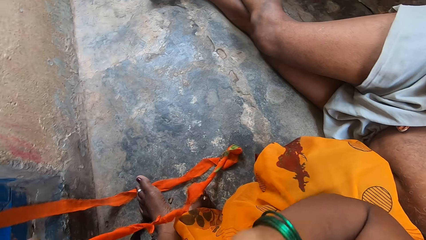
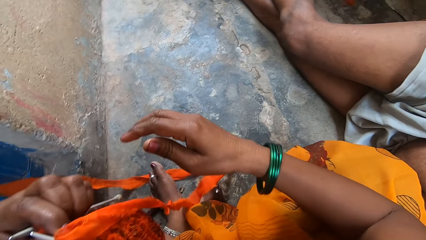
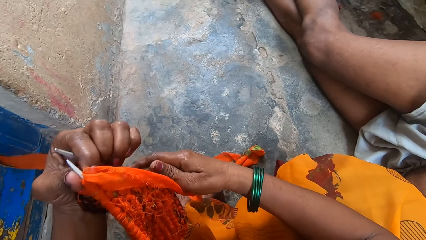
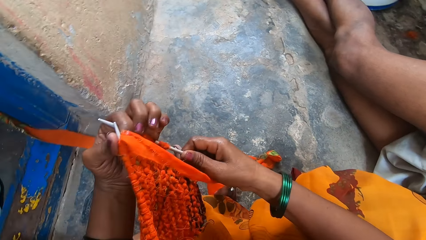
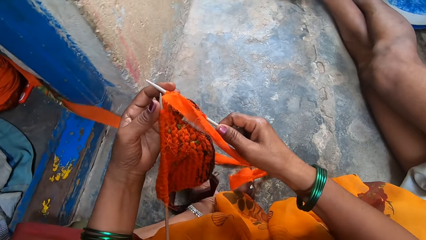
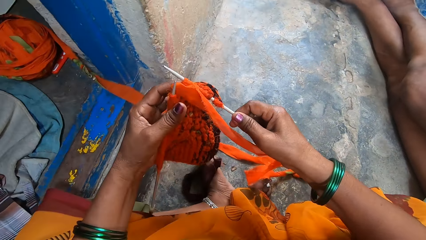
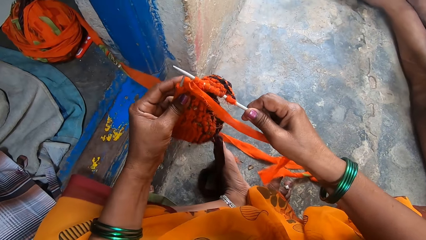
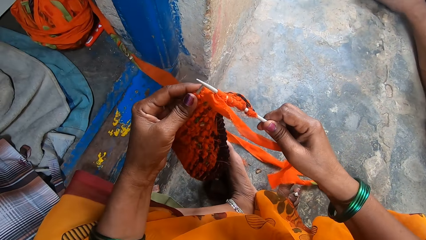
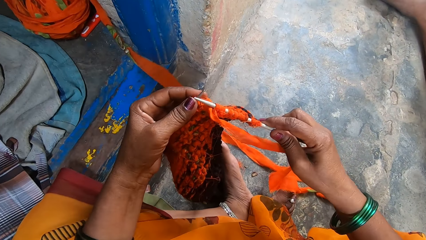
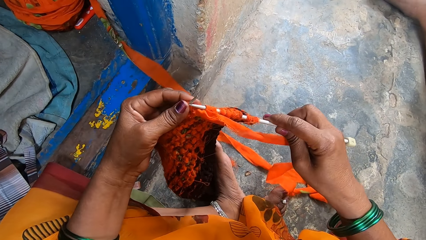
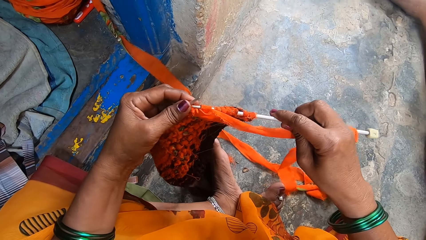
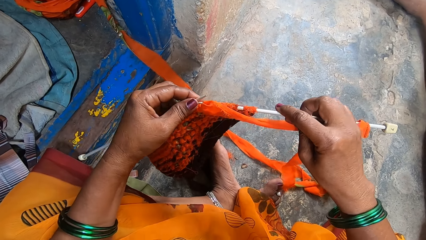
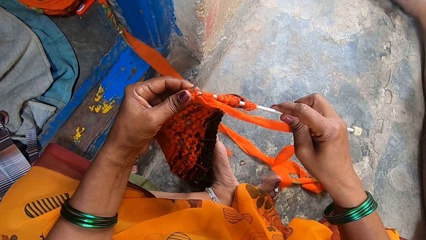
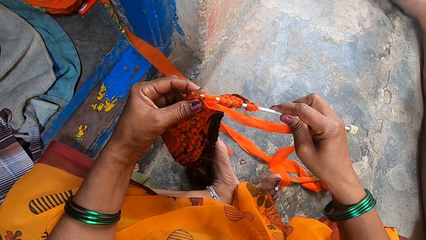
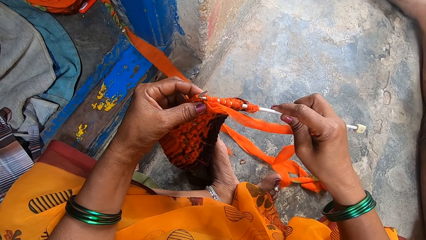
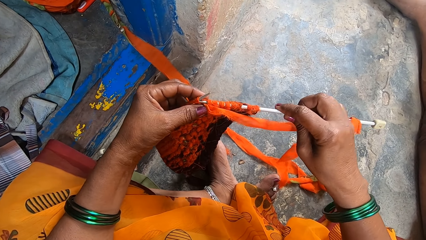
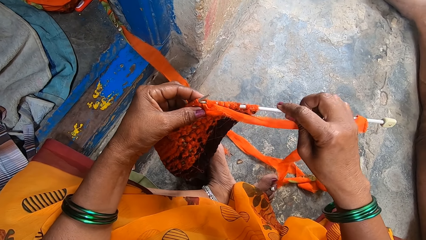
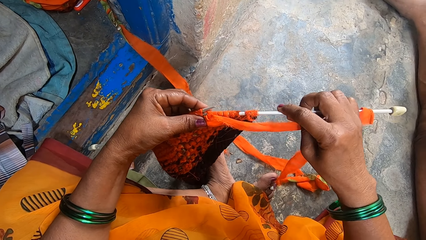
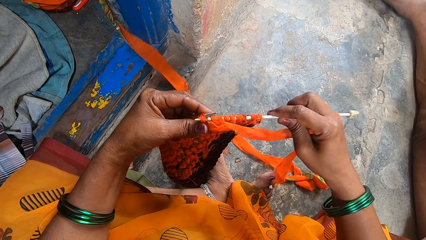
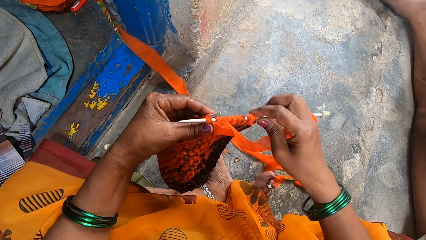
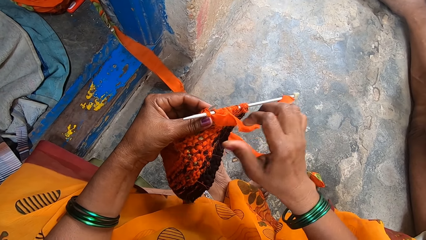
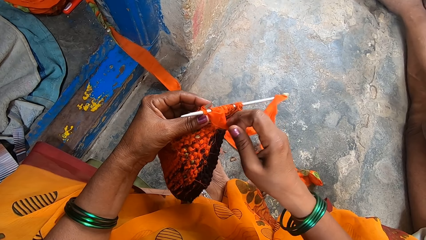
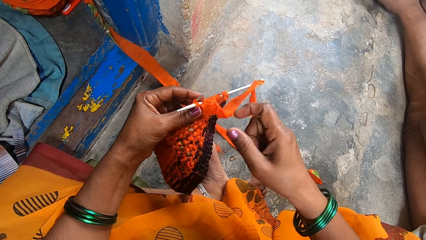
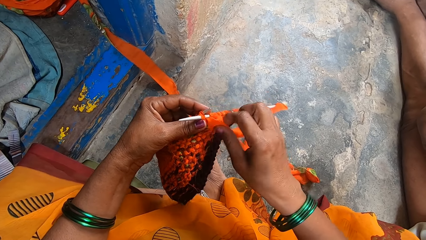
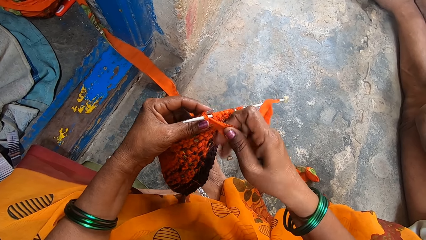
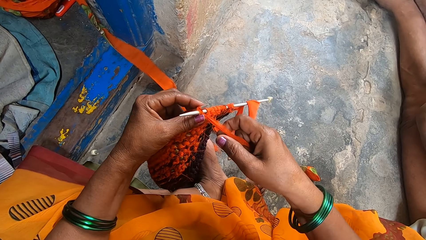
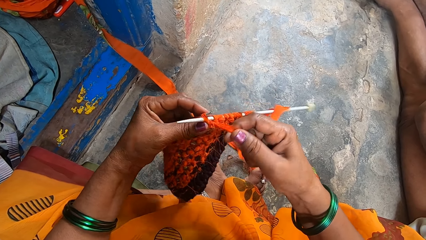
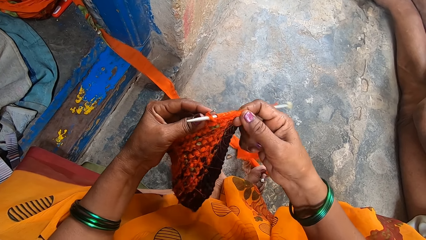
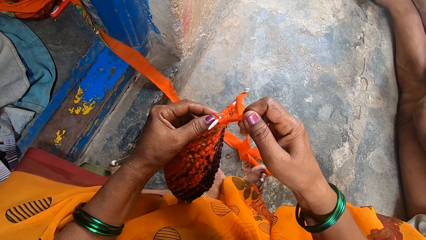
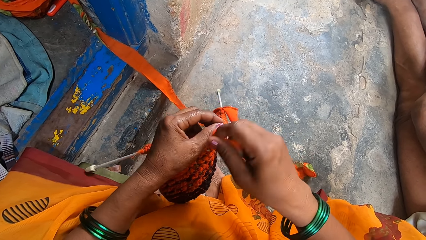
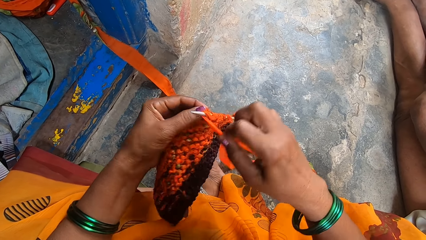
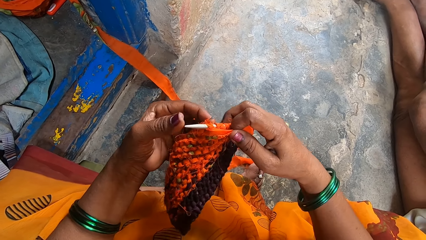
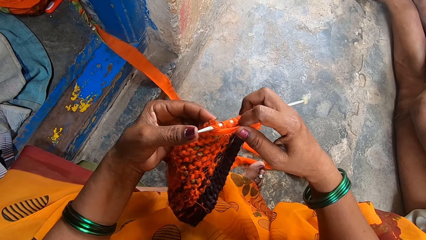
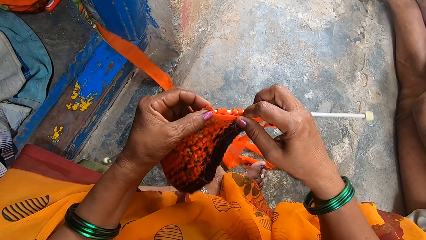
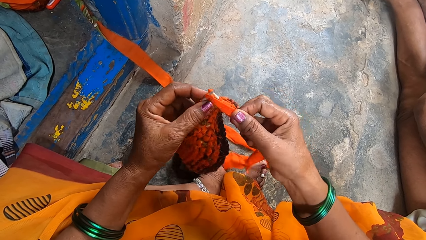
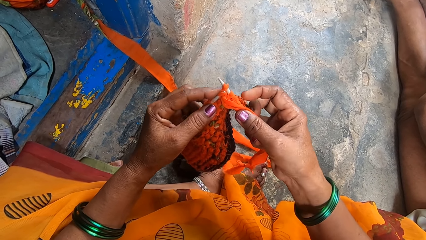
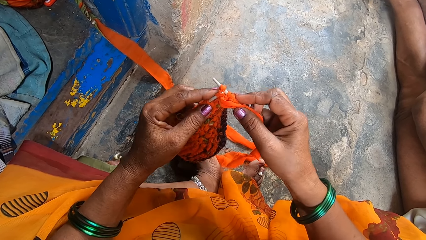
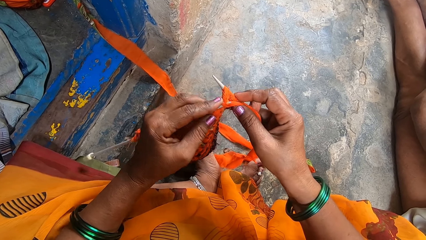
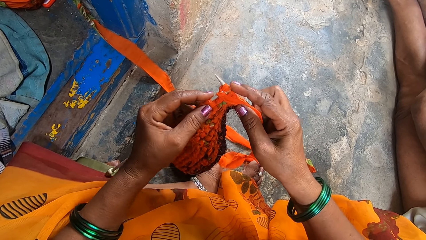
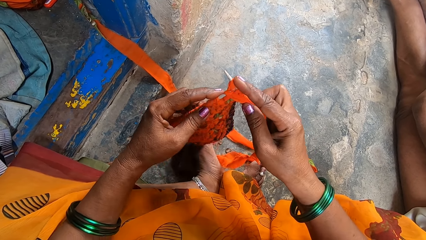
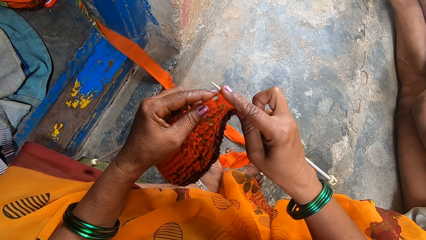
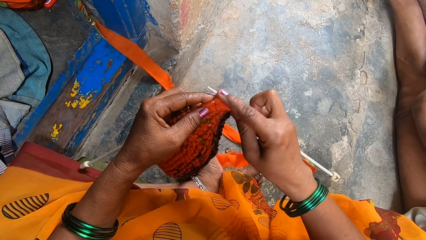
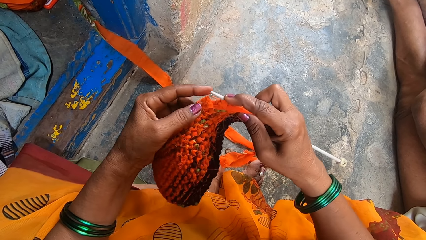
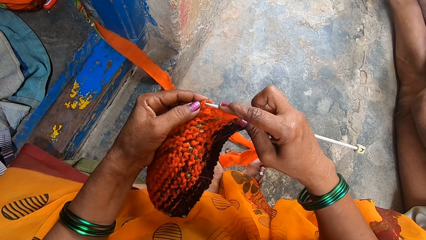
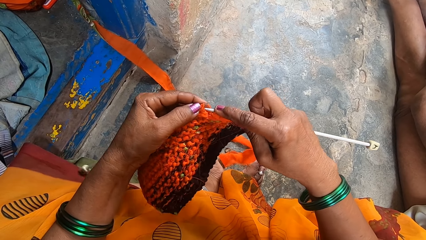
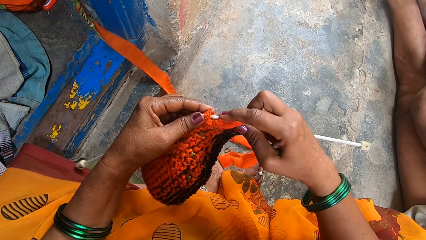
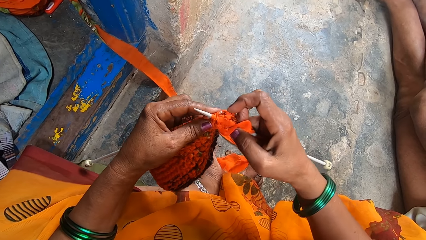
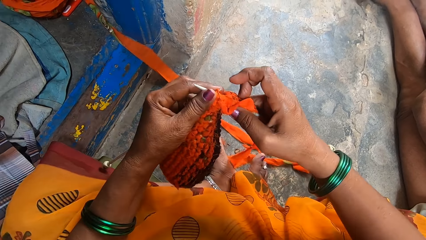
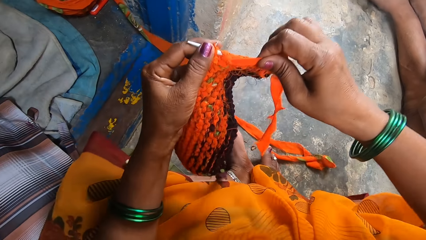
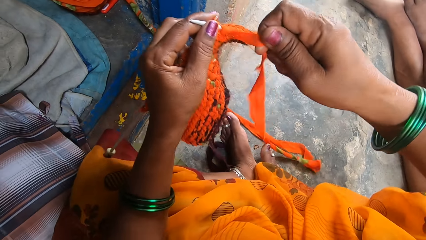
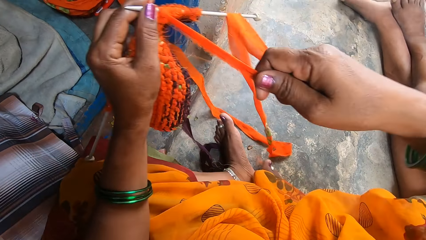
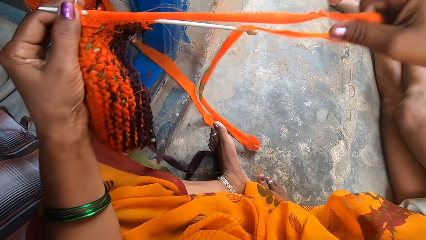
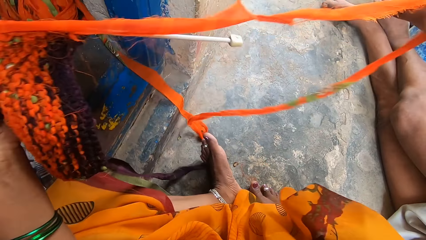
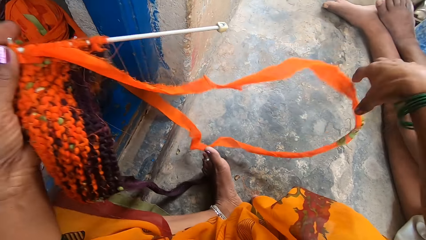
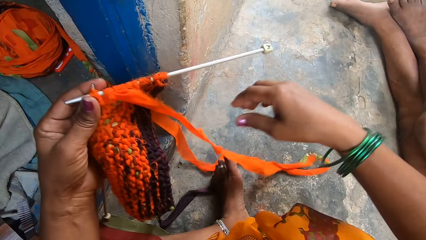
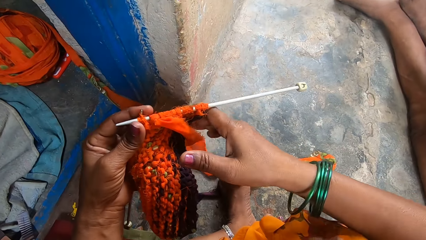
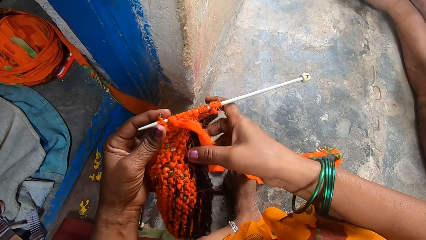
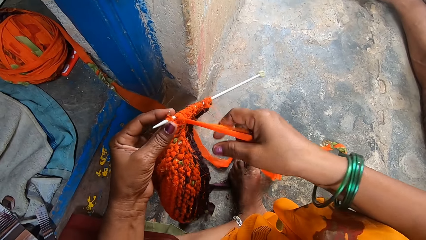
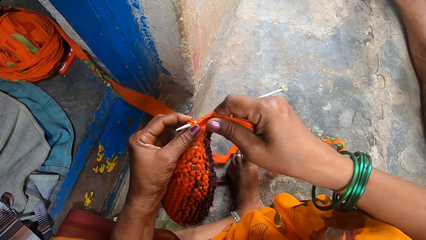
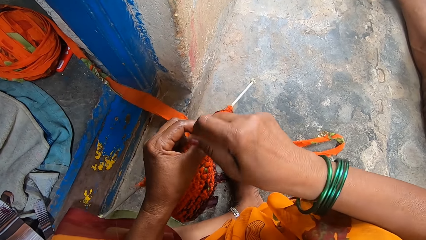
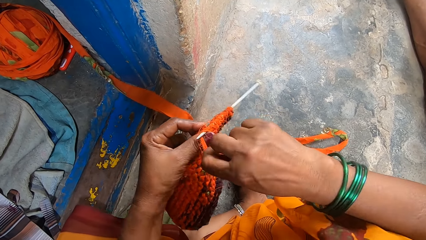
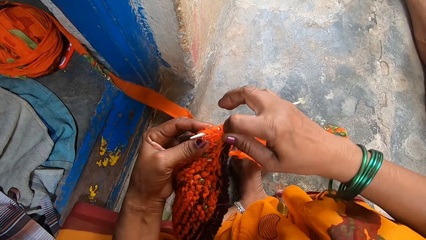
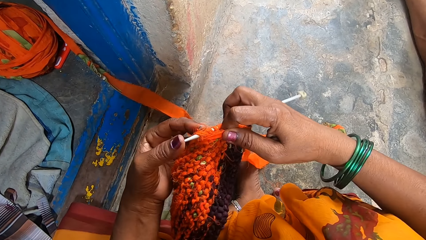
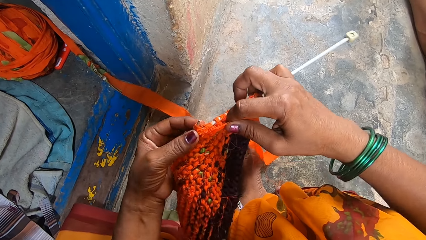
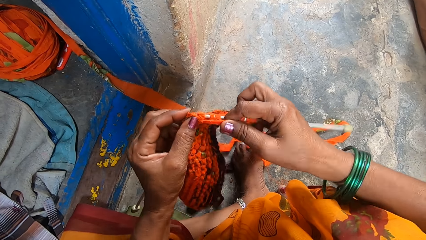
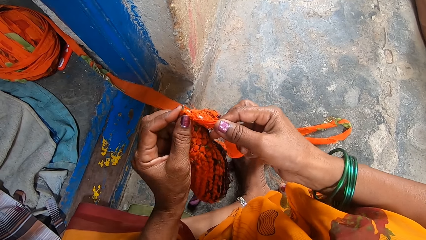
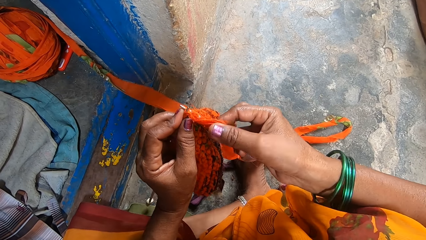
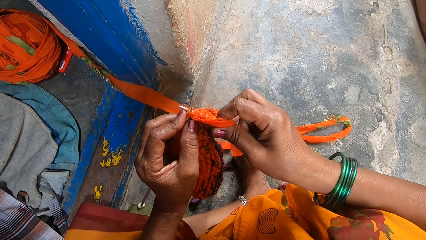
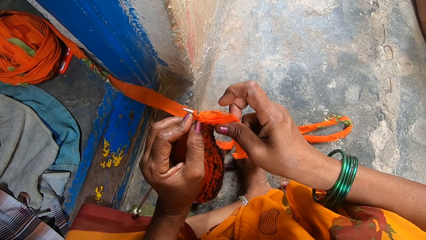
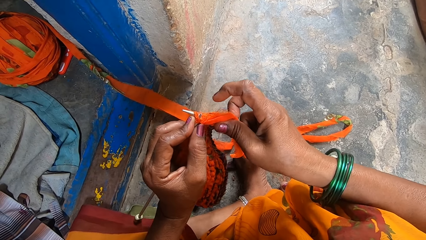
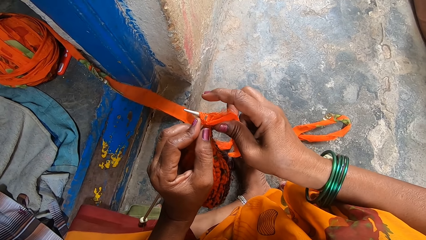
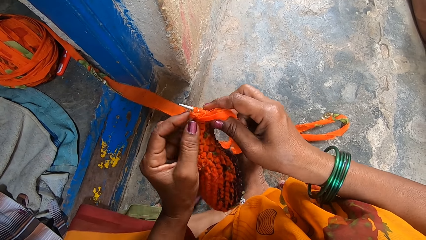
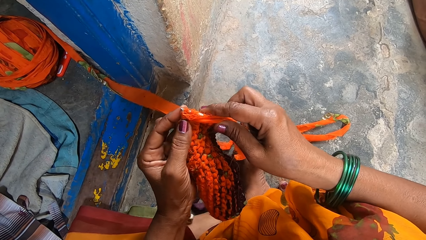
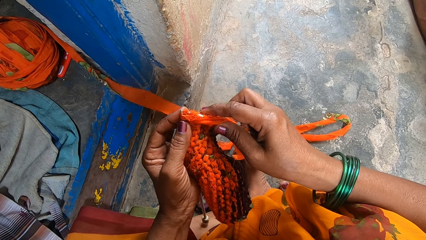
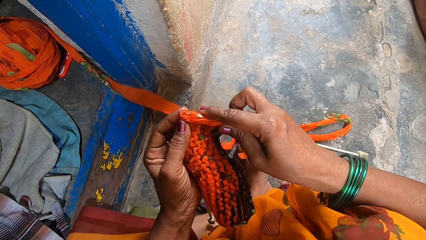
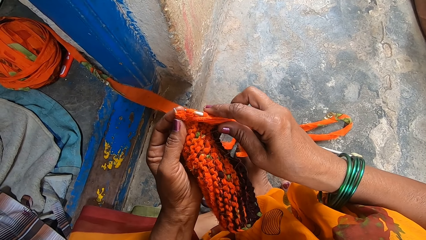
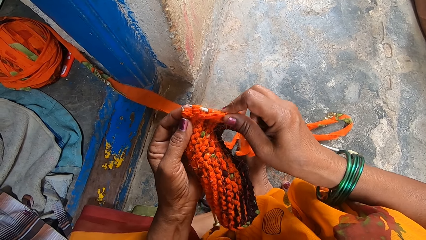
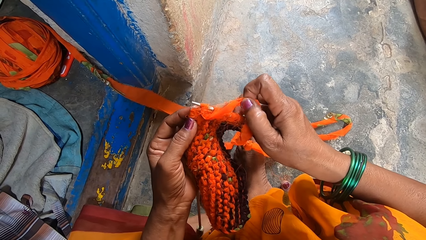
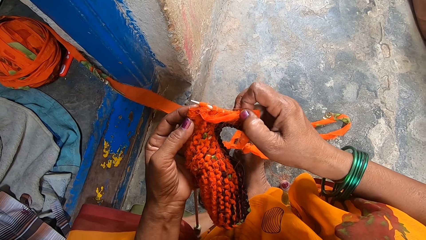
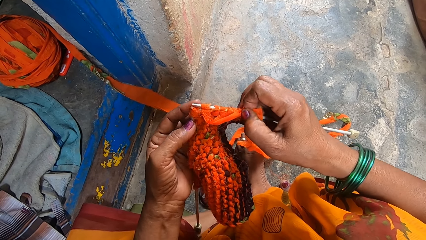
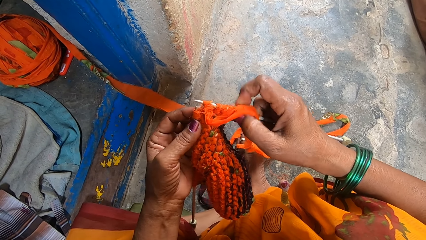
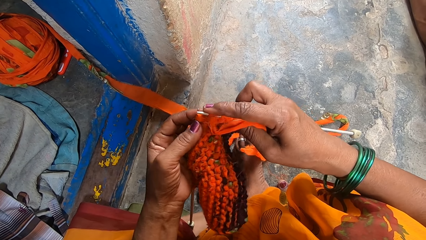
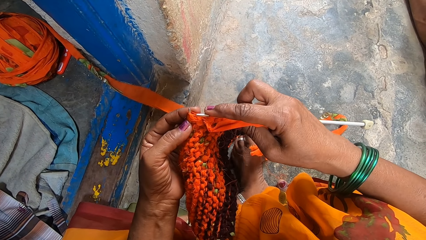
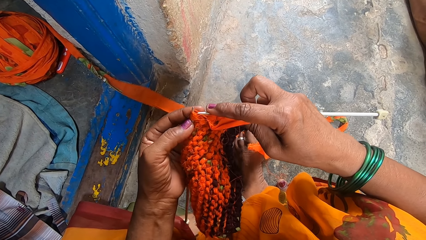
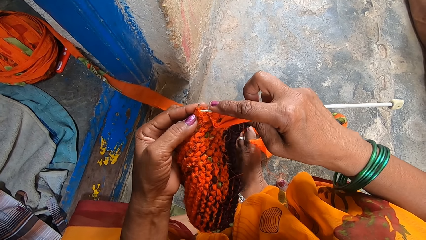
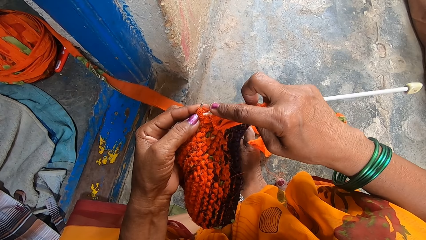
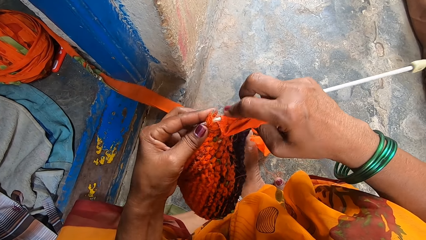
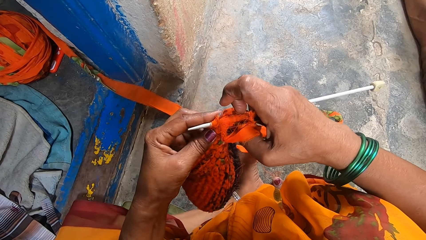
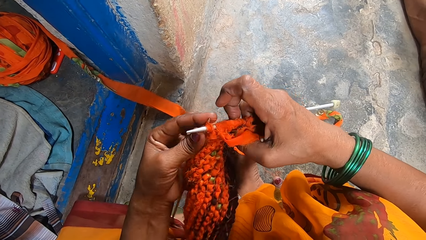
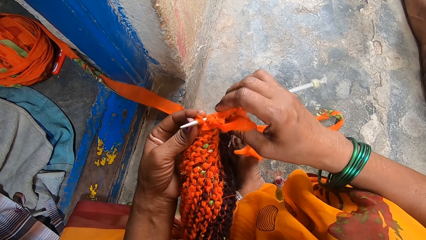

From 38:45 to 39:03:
The camera wearer knits a garment with crochet hooks and a yarn. They pull a thread. They knit a fabric.
